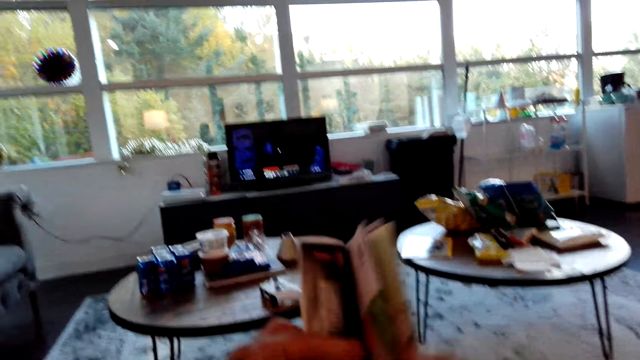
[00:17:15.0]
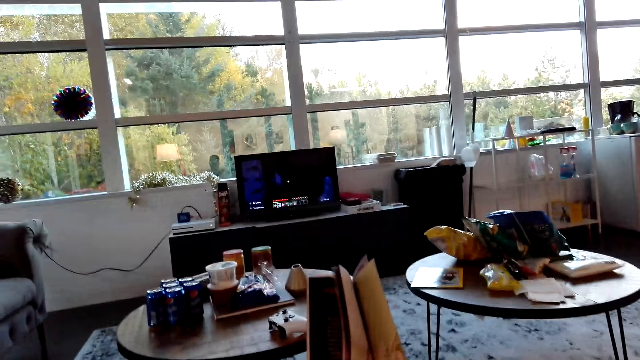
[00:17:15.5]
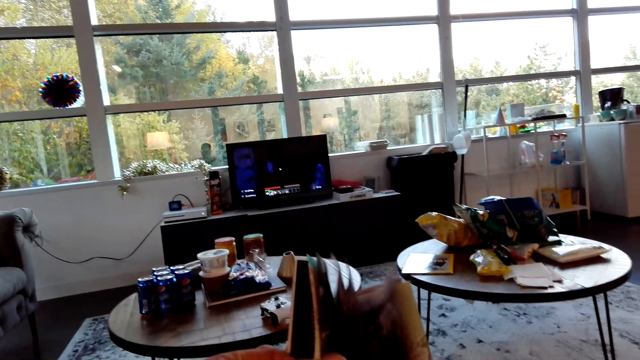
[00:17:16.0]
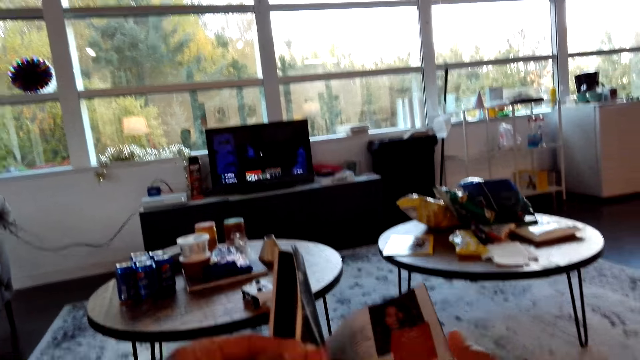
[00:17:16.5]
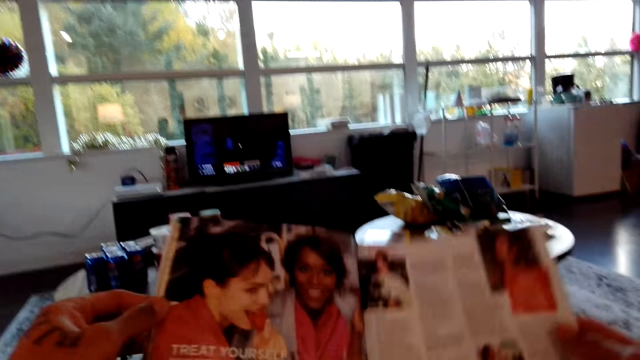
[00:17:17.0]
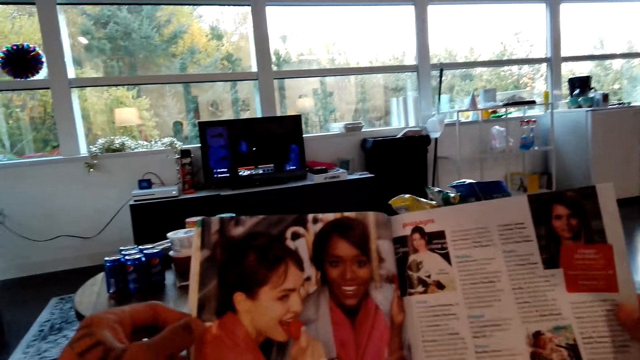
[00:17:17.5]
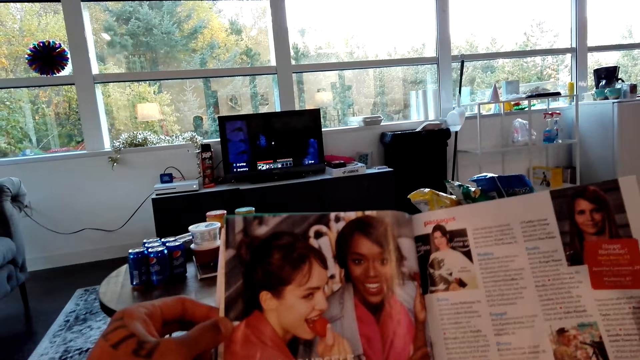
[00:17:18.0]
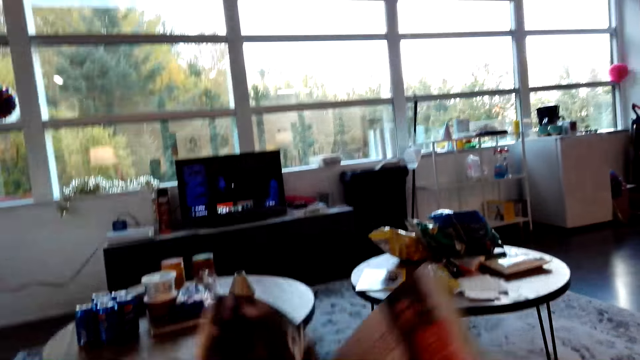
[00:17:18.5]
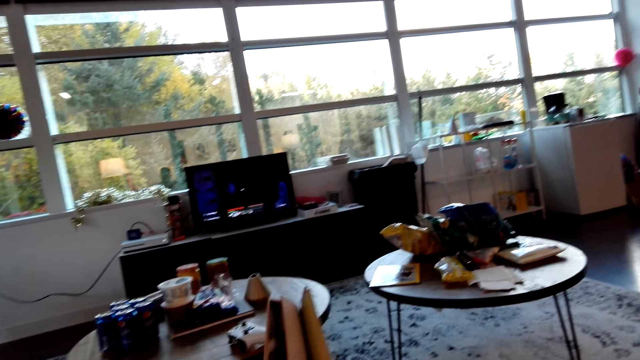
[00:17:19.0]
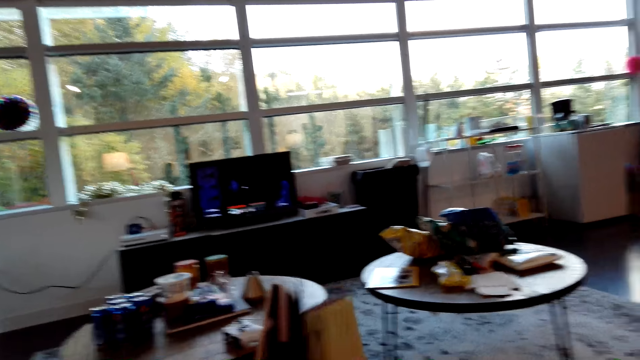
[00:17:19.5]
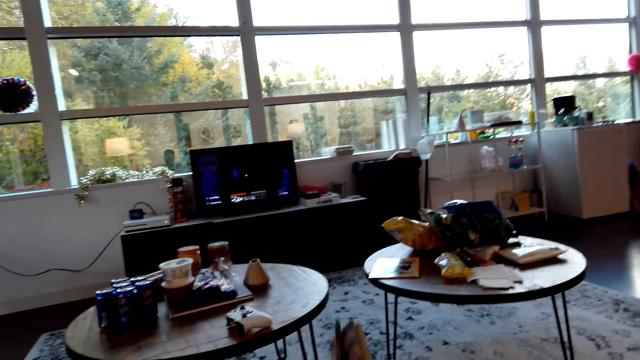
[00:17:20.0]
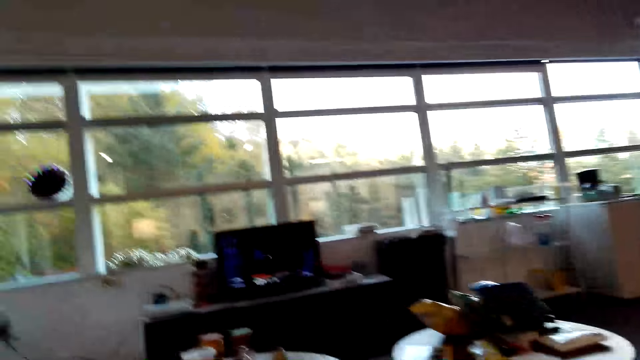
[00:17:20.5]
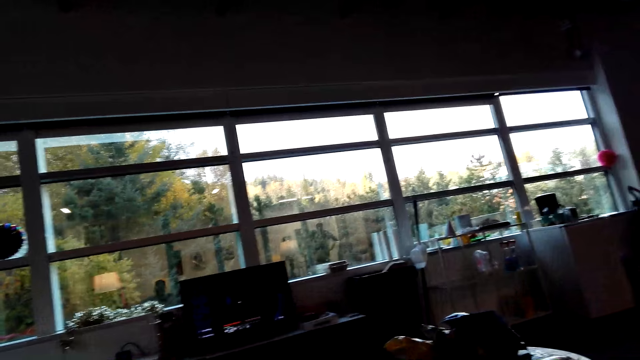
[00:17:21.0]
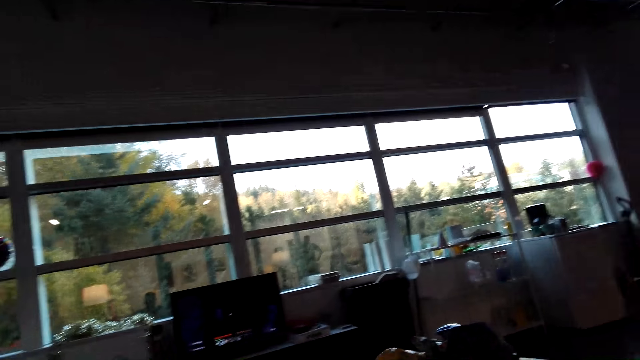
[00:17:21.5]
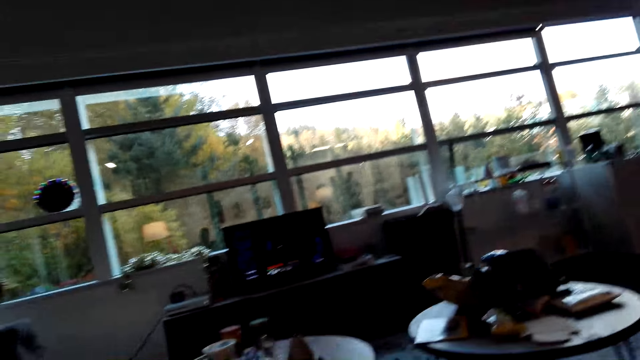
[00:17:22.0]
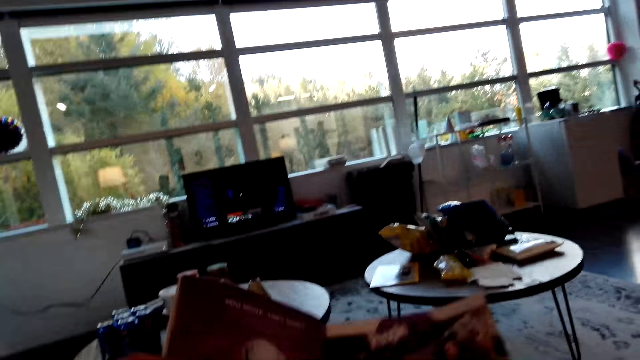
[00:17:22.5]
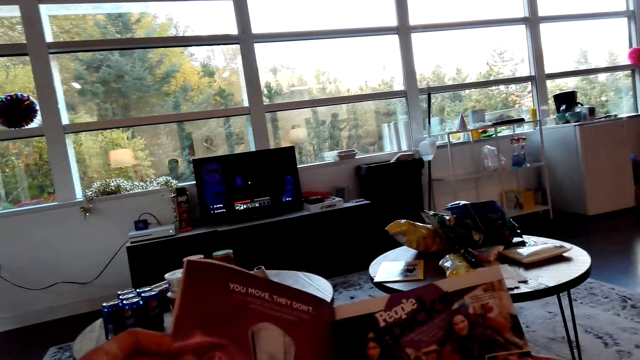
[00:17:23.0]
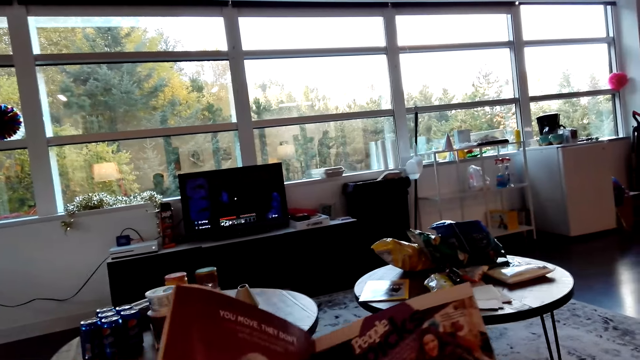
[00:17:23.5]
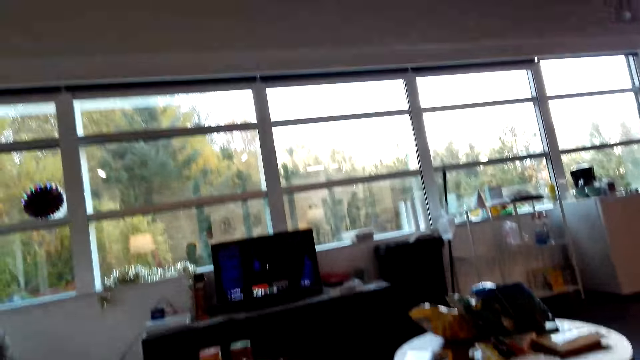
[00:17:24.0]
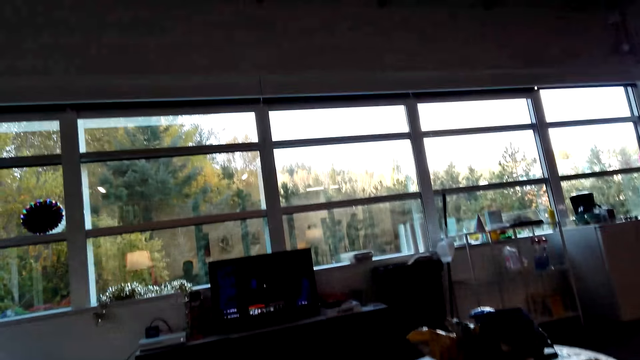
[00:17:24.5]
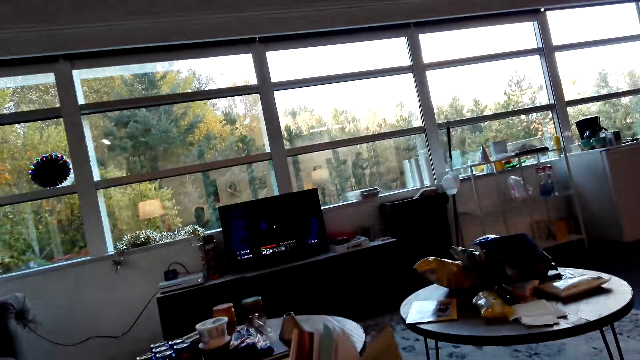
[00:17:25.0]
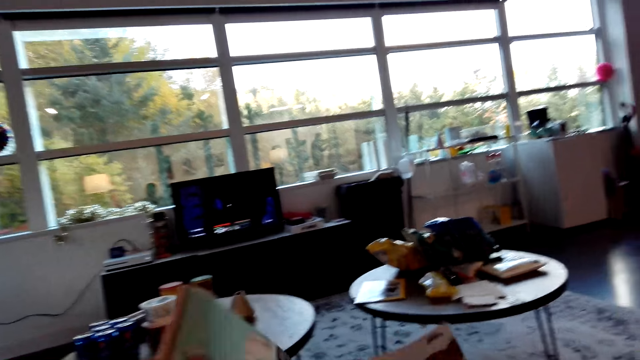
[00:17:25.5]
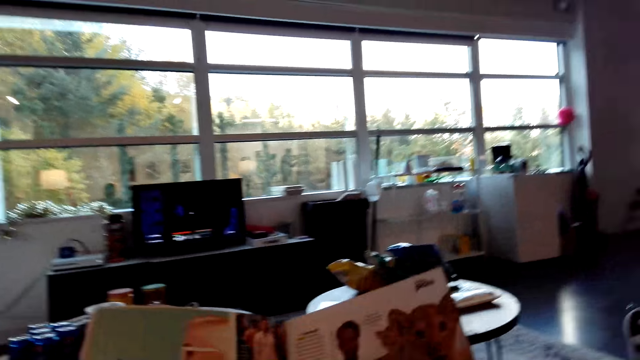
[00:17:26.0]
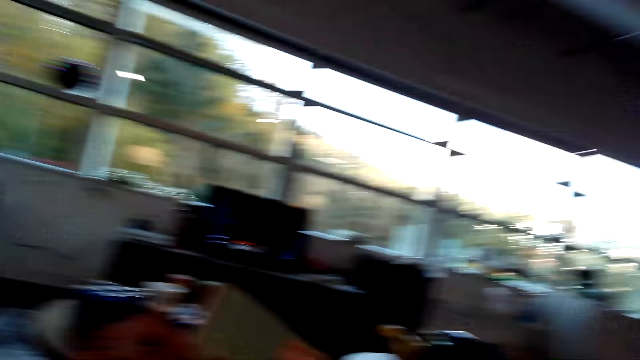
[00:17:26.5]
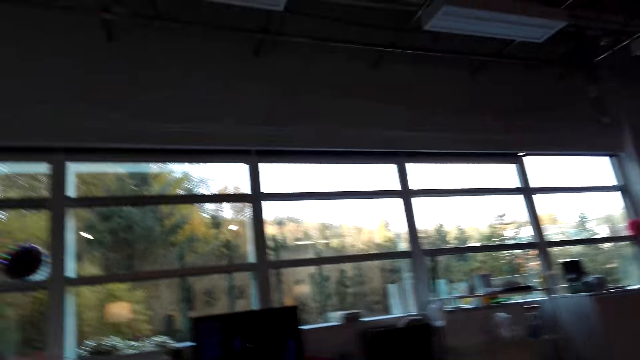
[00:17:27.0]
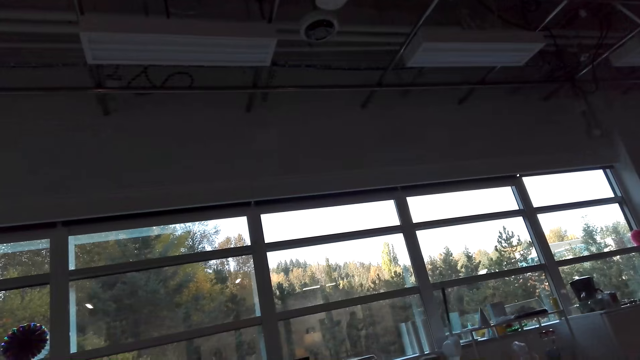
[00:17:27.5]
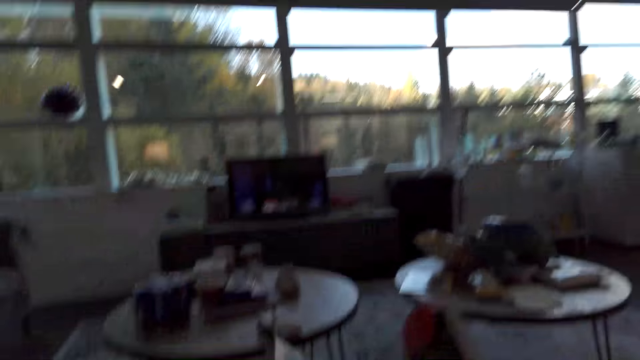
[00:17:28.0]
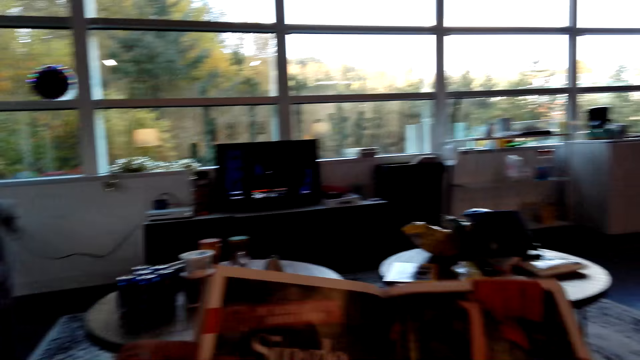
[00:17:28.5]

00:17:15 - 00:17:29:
The camera wearer turns a page of a magazine. They read the magazine. They turn a page of the magazine. They look around a room. They read the magazine. They turn a page of the magazine. They look at the magazine. They look around the room.

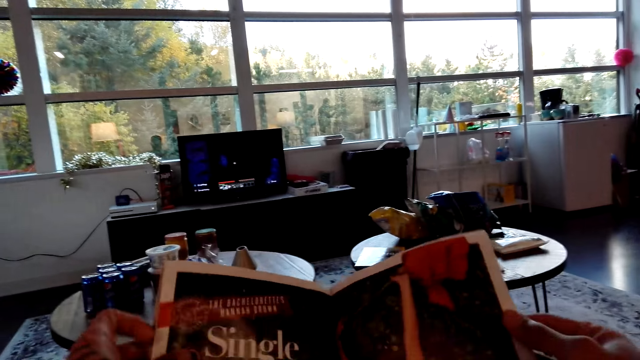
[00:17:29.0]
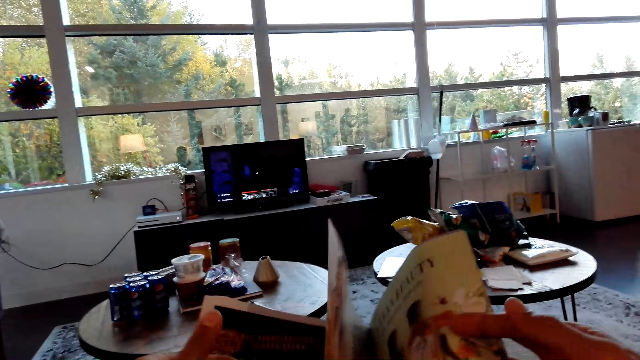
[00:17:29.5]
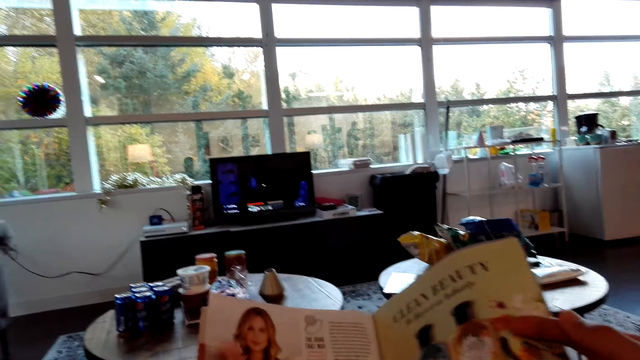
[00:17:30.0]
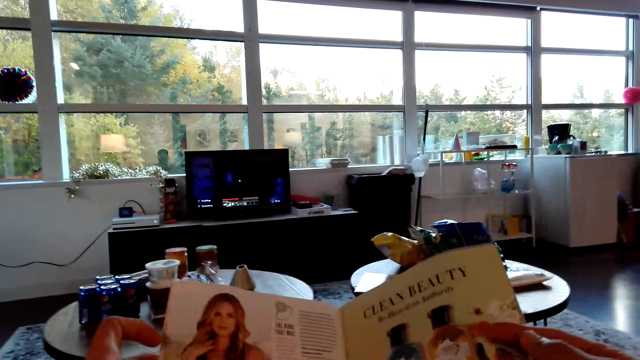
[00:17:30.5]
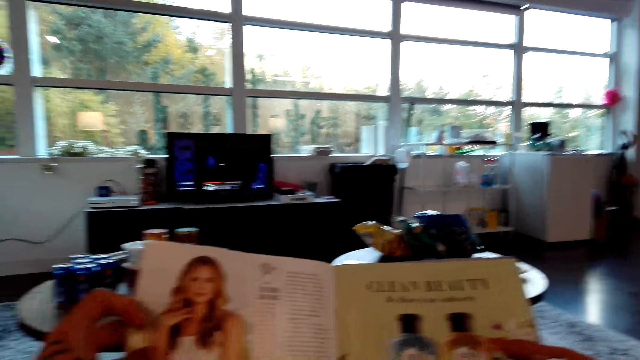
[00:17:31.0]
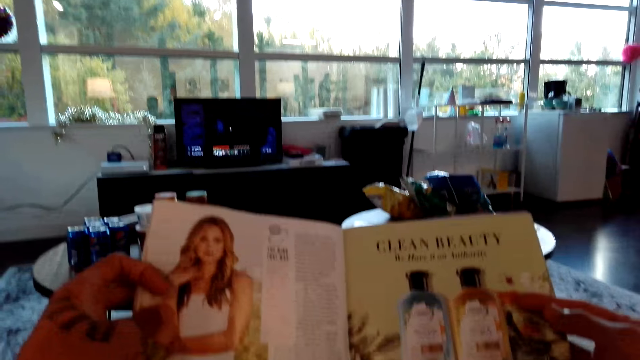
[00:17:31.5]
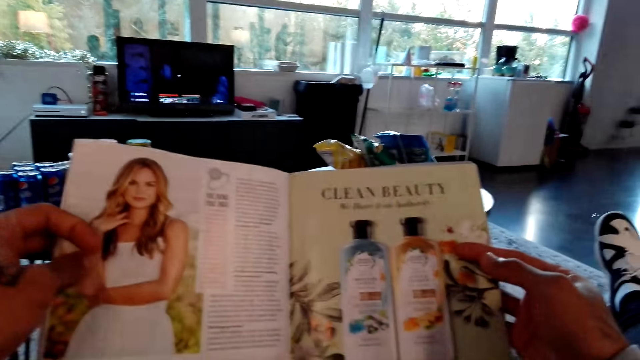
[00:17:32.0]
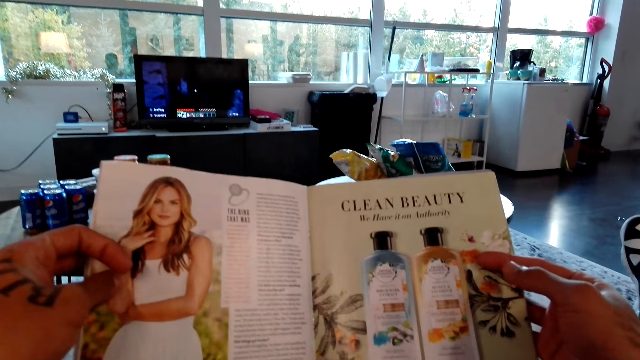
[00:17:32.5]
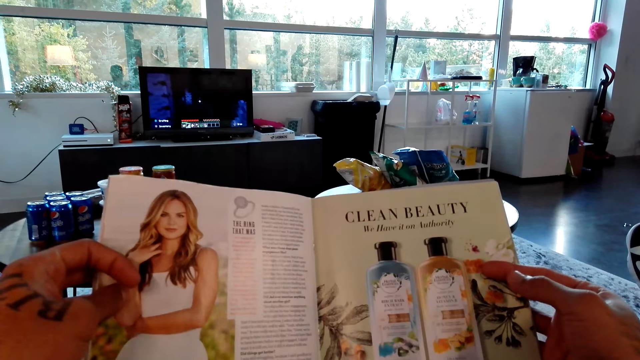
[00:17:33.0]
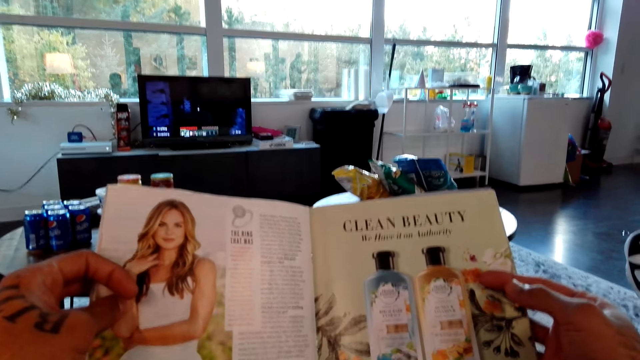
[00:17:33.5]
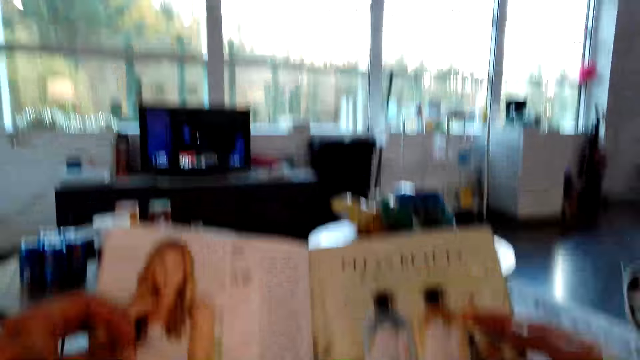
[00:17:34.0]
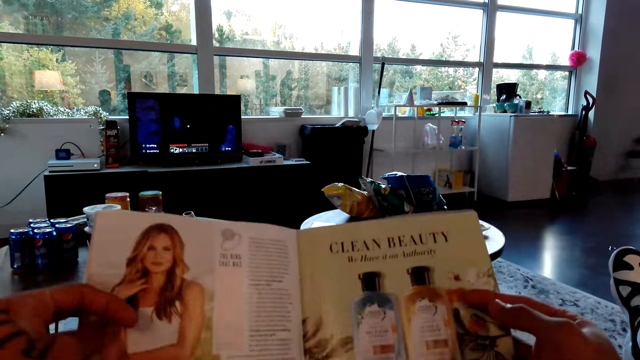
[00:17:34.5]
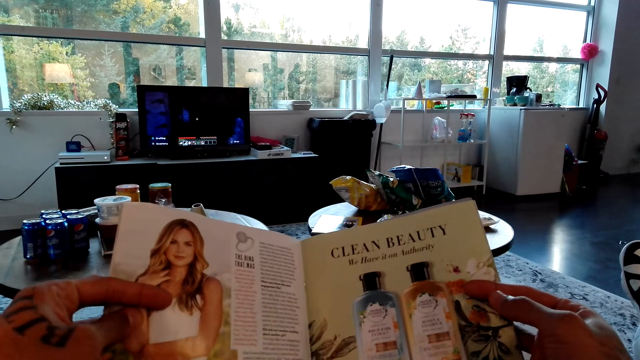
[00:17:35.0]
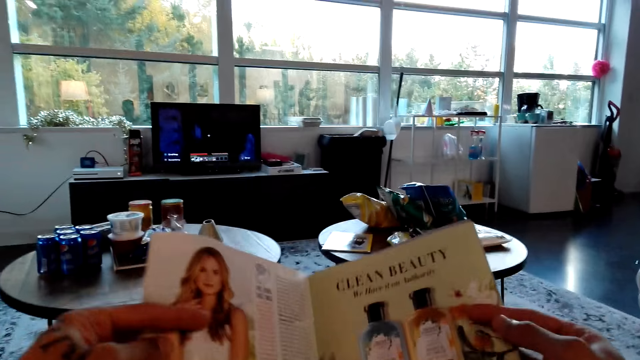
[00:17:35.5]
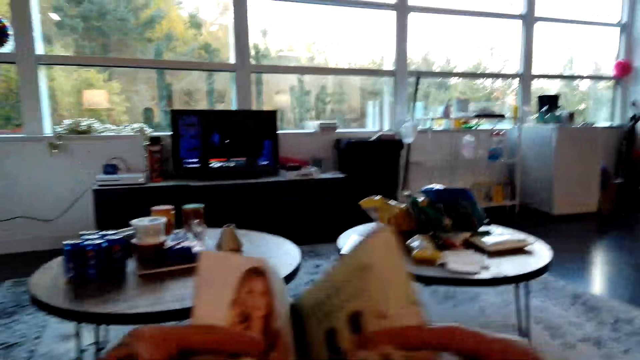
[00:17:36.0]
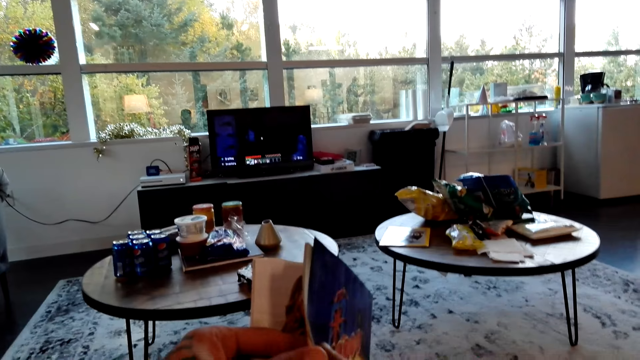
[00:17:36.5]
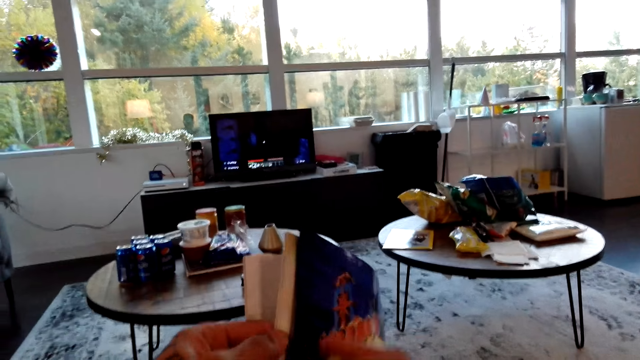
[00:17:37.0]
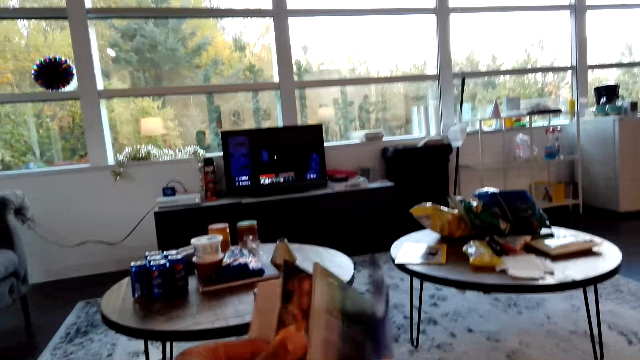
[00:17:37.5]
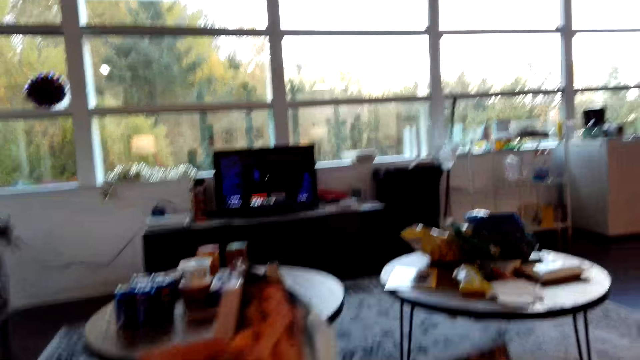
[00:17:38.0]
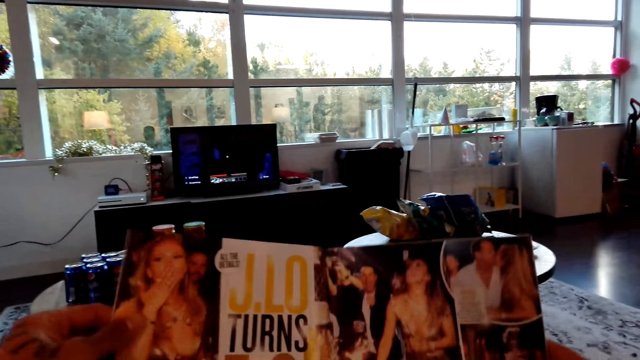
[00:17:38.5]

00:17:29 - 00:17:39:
The camera wearer reads a magazine. They turn a page of the magazine. They read the magazine. They turn a page of the magazine.
